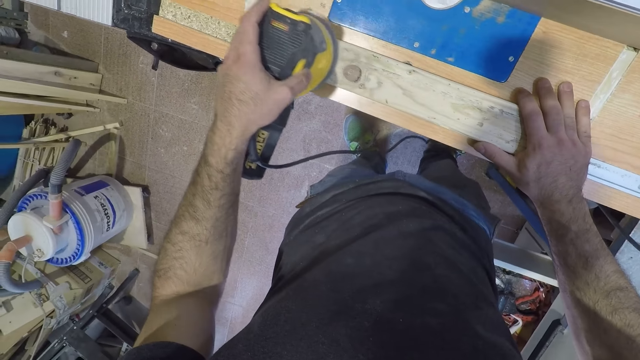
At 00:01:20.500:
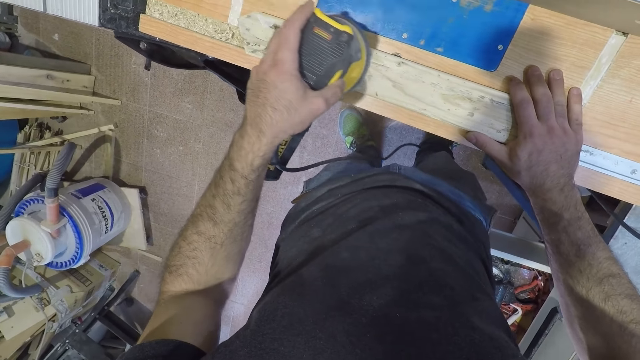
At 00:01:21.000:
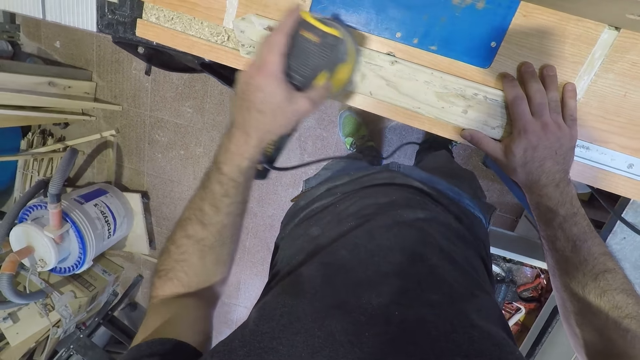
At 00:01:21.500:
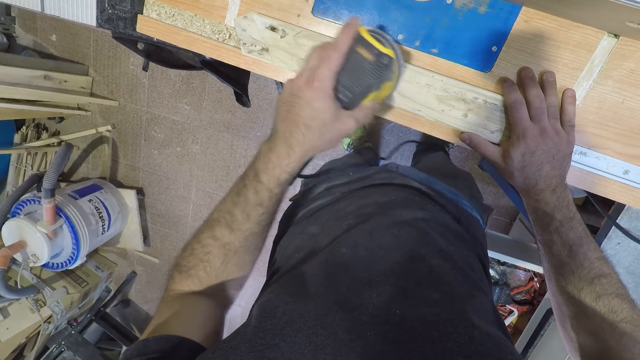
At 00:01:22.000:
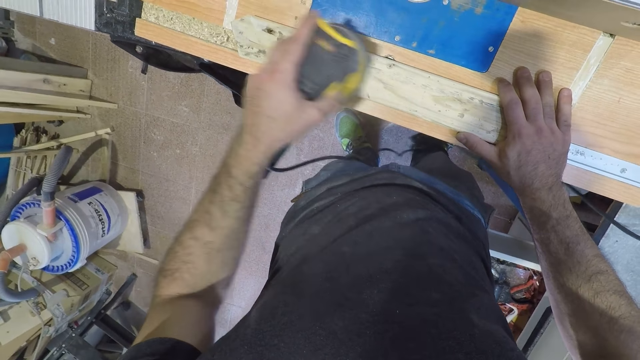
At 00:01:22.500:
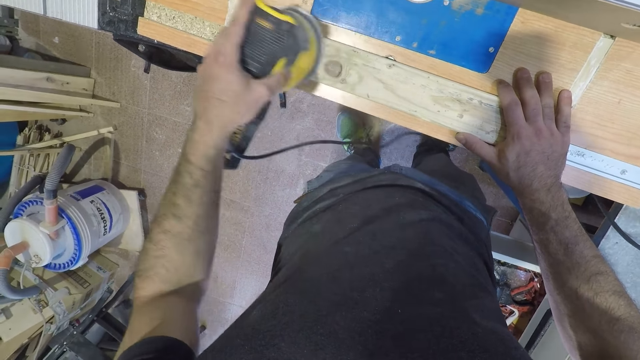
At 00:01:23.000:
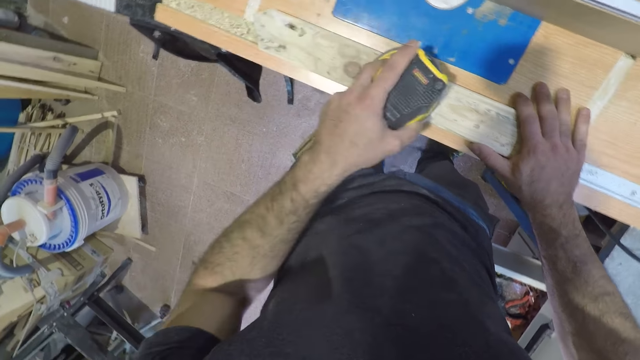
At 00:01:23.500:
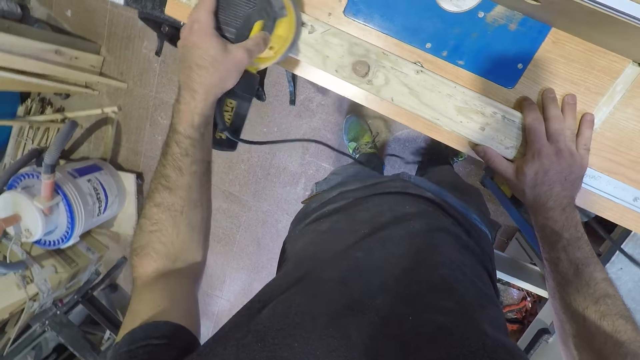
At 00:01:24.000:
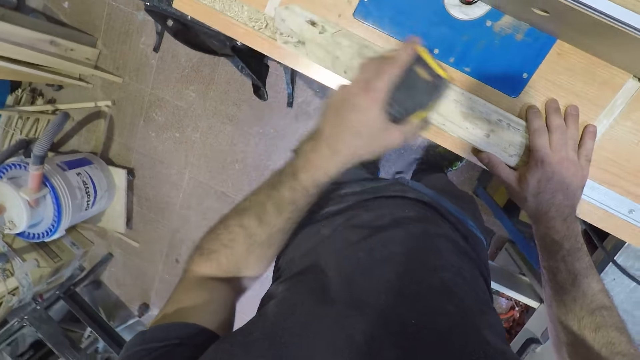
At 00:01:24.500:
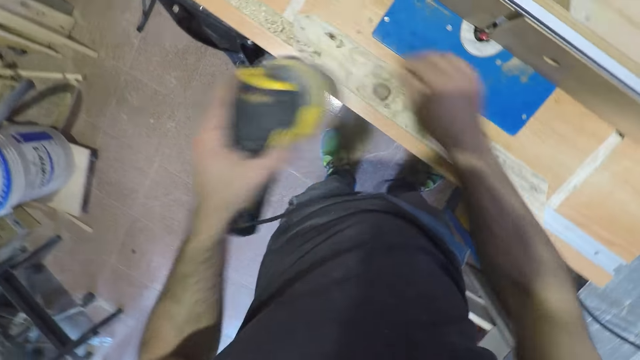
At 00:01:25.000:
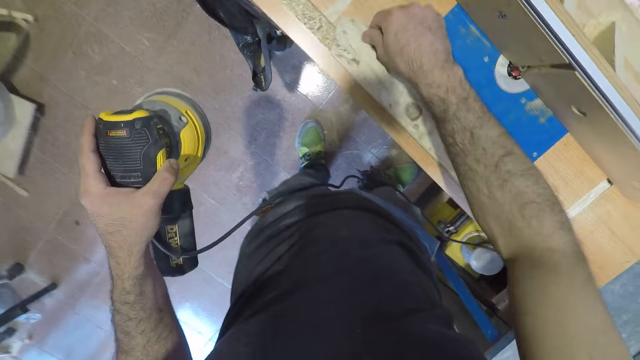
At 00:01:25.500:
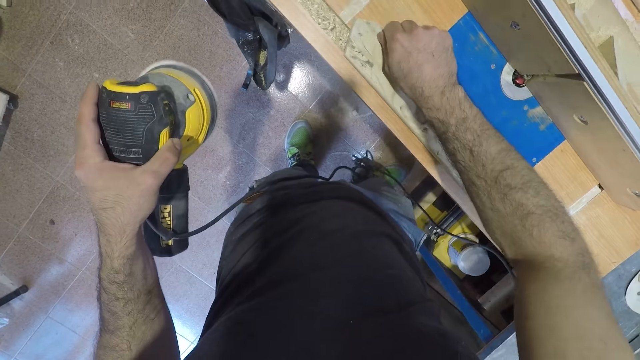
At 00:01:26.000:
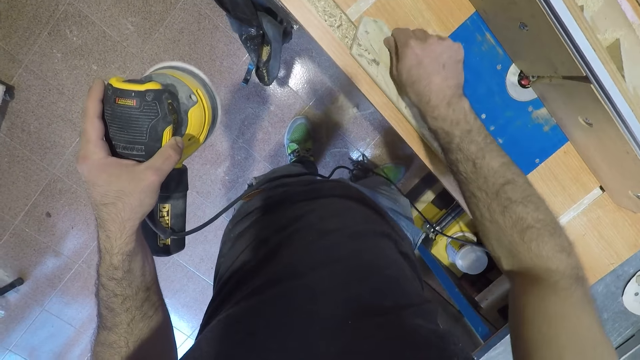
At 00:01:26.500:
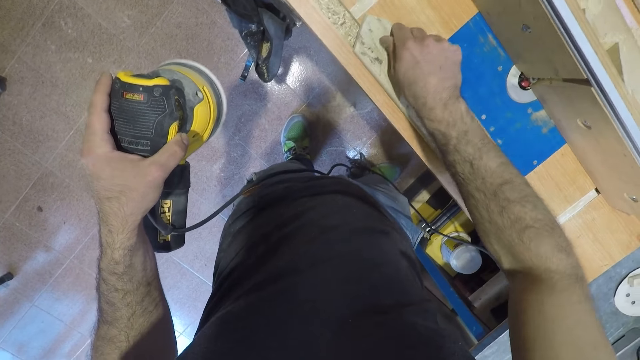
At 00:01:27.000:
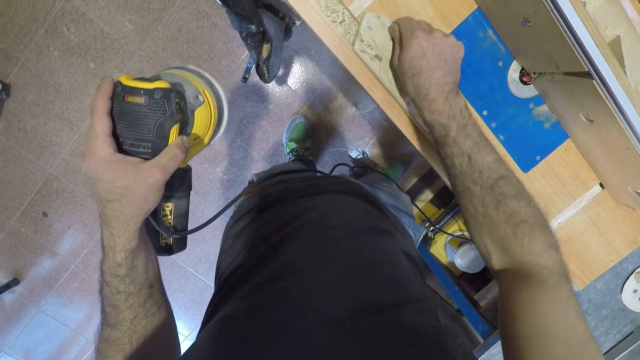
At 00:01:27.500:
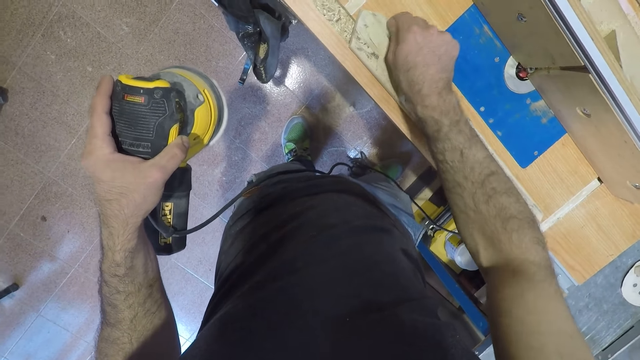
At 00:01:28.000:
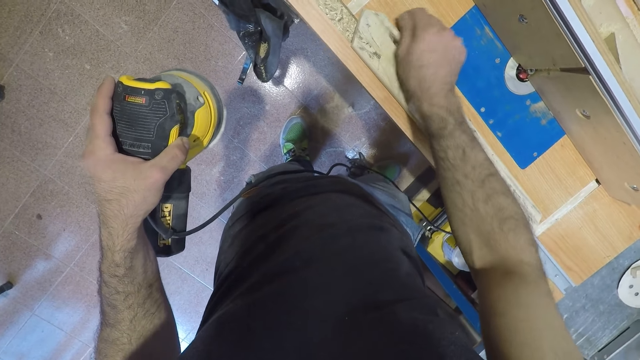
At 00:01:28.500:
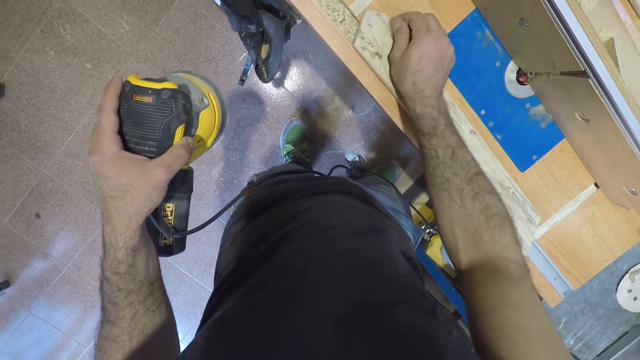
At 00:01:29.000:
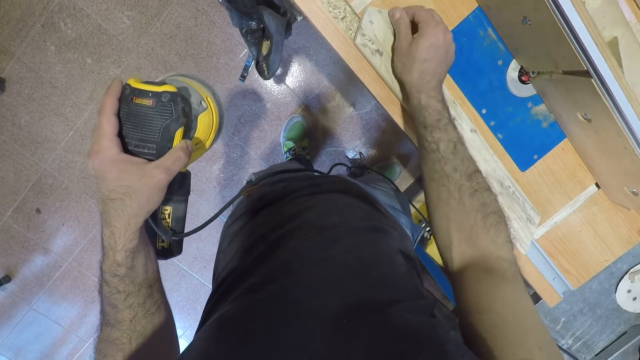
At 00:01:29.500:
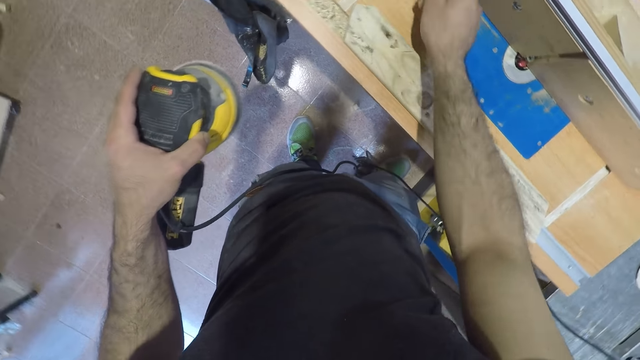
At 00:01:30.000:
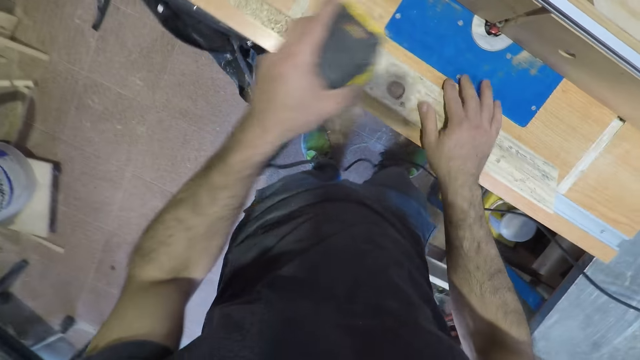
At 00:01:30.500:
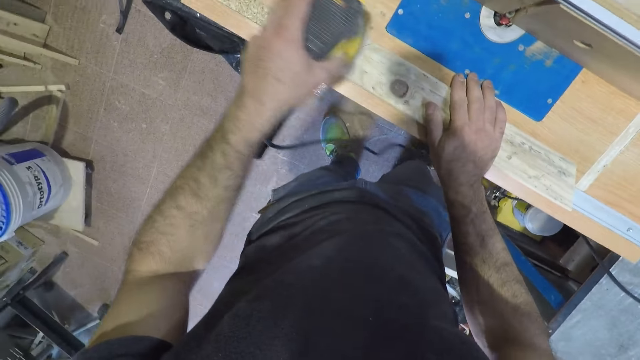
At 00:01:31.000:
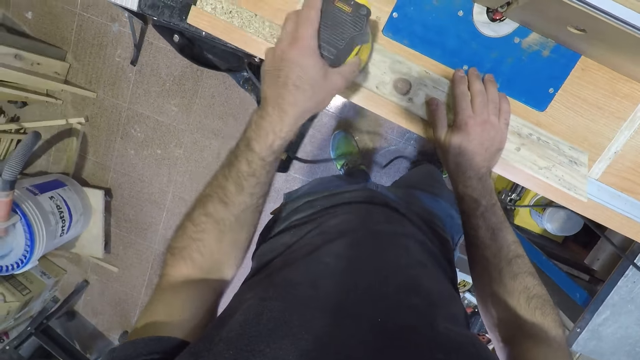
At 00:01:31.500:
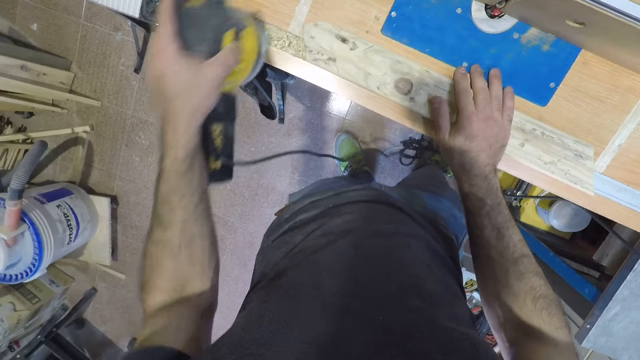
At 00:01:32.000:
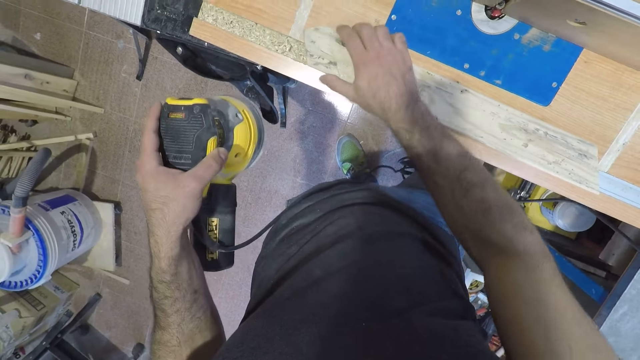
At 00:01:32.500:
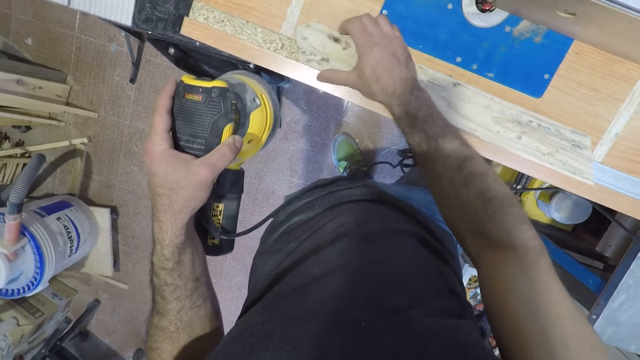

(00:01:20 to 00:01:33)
The camera wearer removes a string from the wood. He stares at the wood. He sands the wood with the wood sanding machine. He cleans the wood with his hand. He inspects the wood.

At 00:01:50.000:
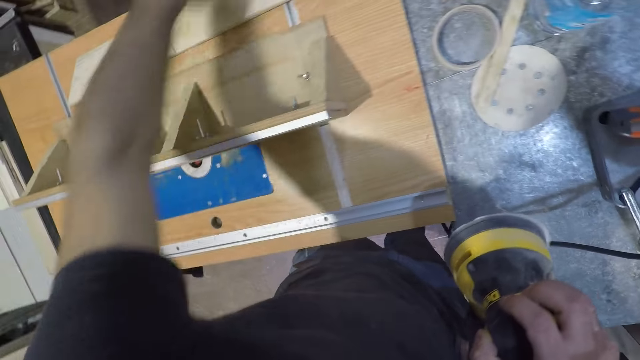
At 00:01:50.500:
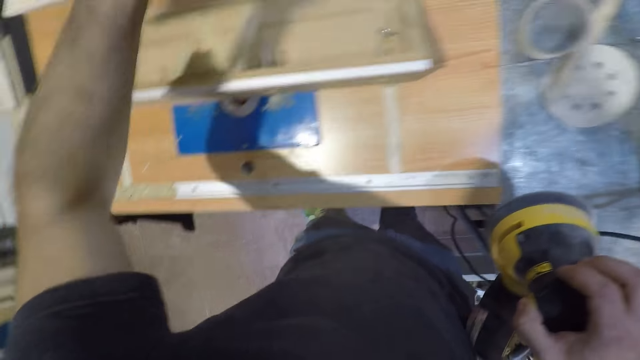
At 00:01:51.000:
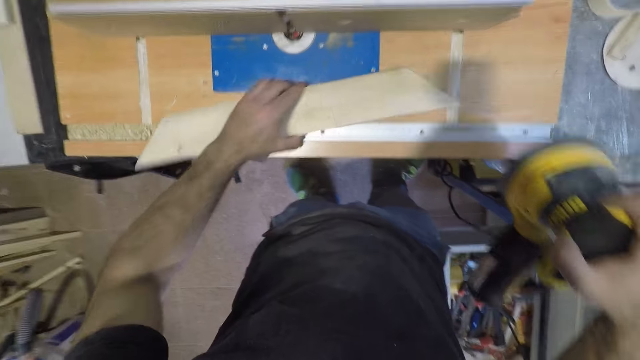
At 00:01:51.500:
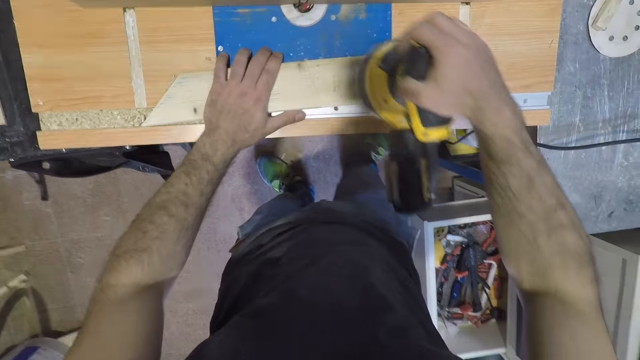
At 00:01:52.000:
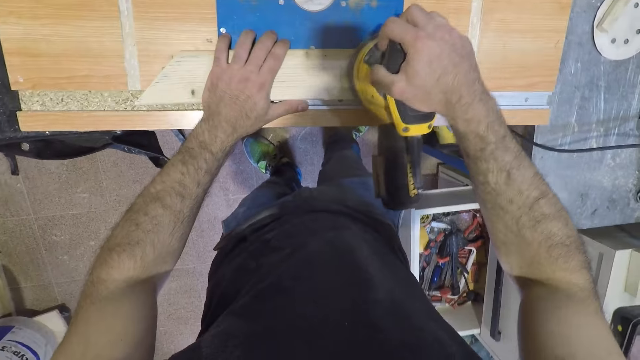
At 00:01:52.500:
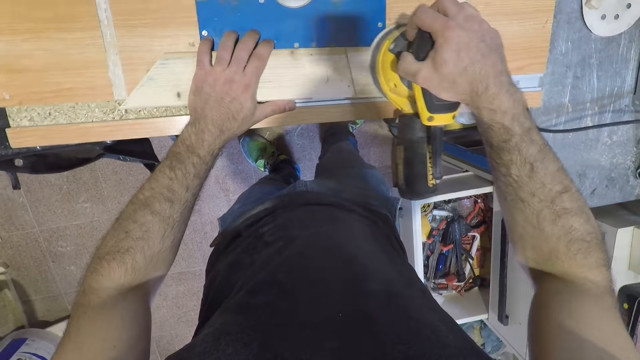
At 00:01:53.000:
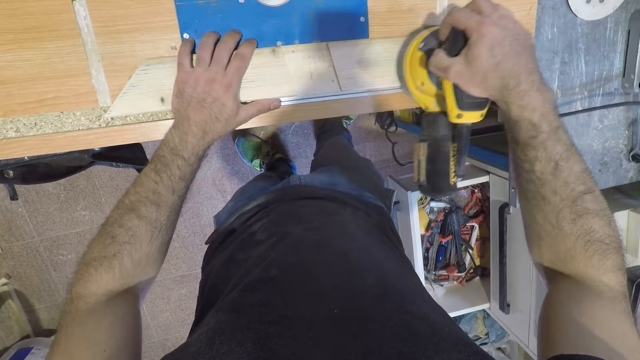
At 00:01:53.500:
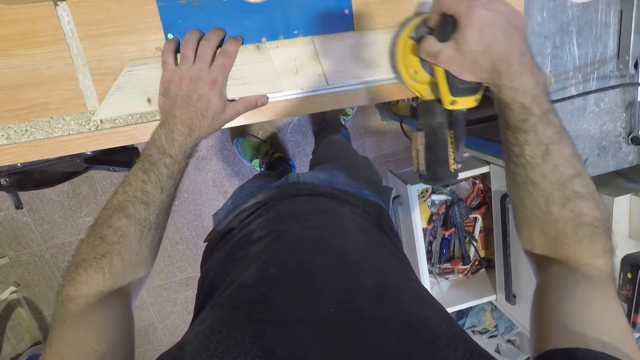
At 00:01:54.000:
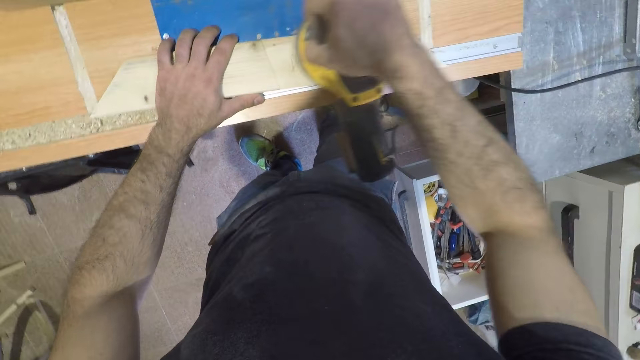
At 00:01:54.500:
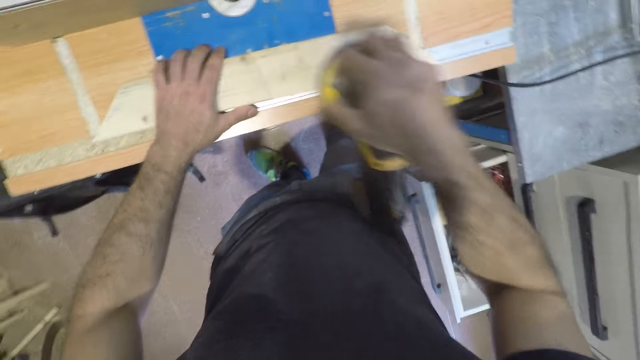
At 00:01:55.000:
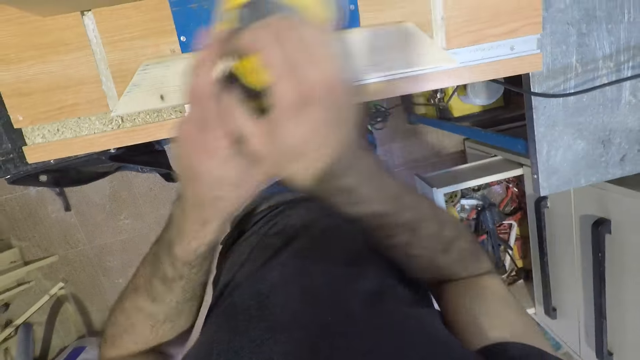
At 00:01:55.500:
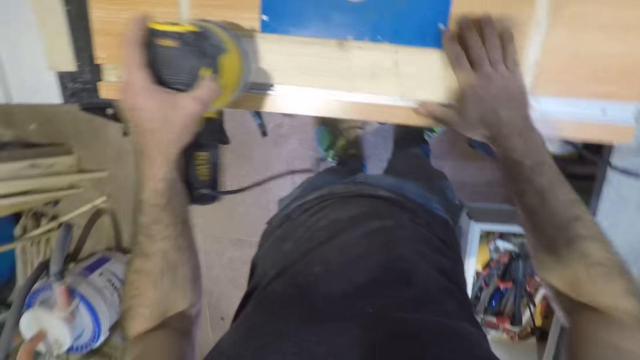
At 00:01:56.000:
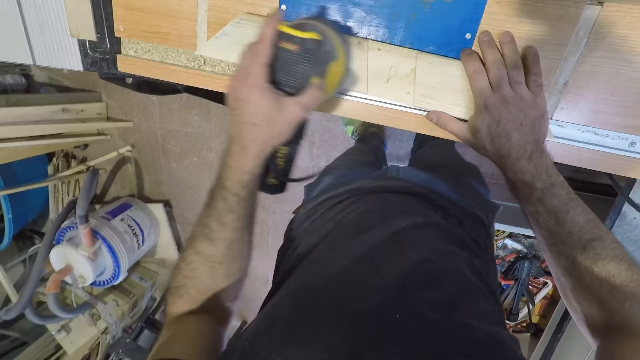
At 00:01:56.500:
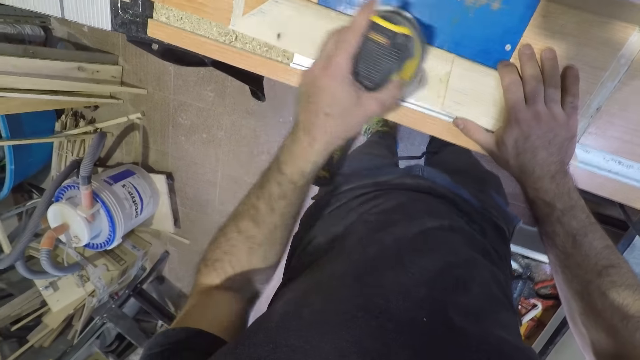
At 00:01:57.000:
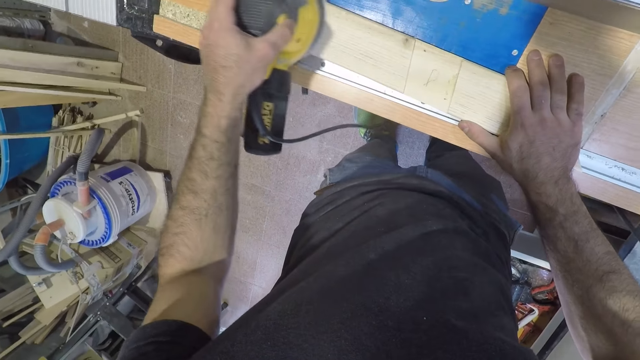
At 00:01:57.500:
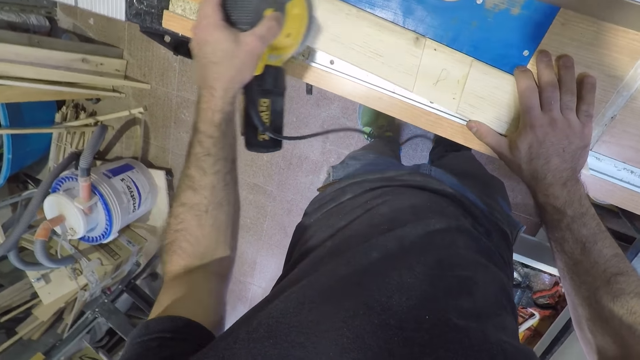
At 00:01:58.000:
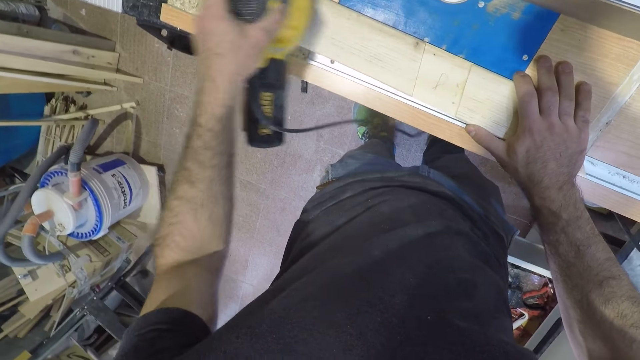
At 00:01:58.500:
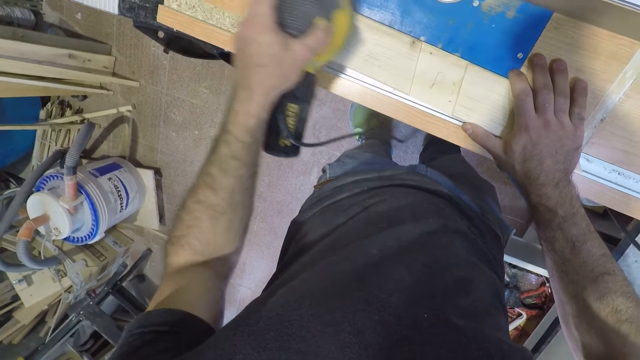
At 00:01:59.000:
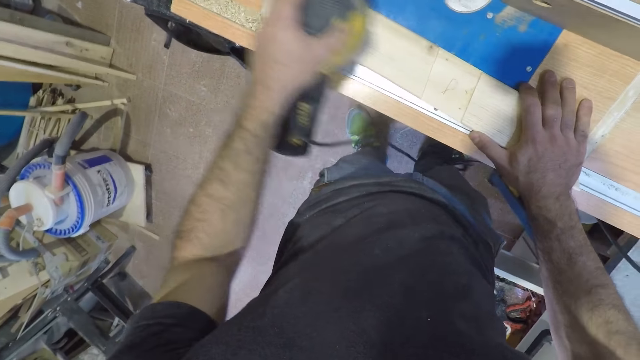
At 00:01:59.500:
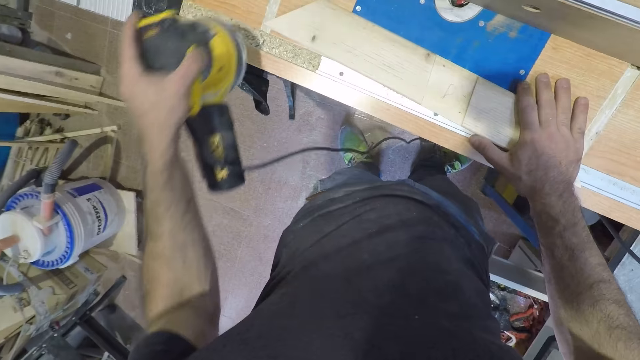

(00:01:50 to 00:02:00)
The camera wearer drops the wood on the pile of woods. He picks up the wood from the table. He drops the wood on the table. He sands the wood with the wood sanding machine. He transfers the wood sanding machine from his right hand to his left hand. He sands the wood with the wood sanding machine.
